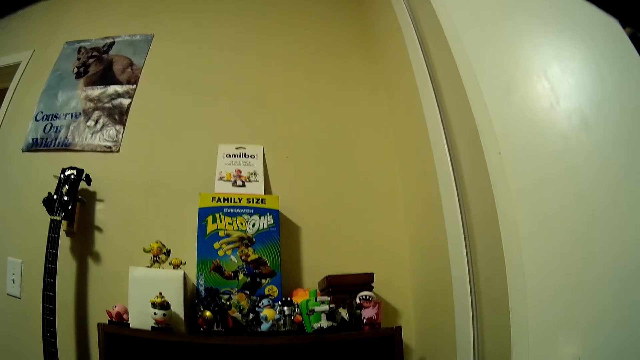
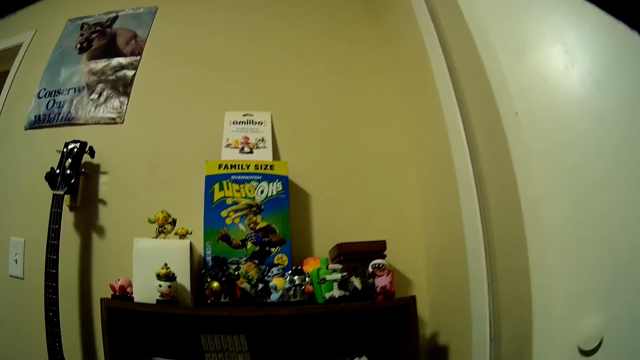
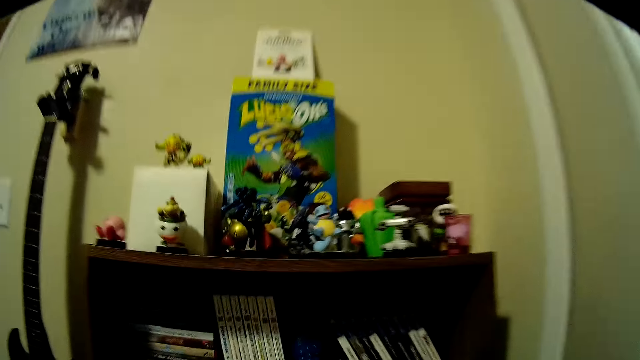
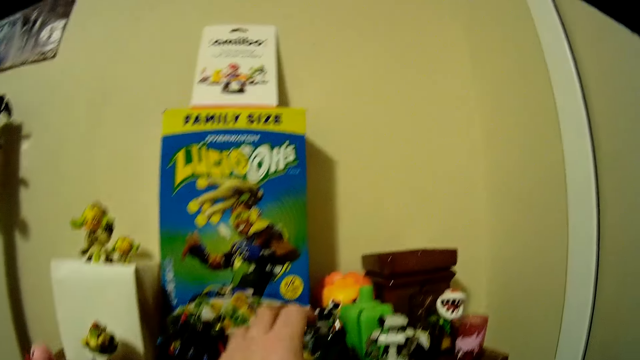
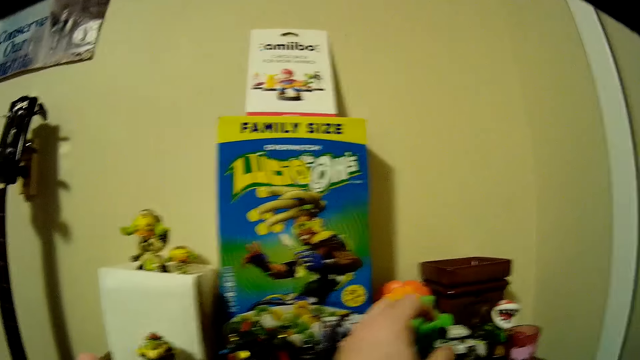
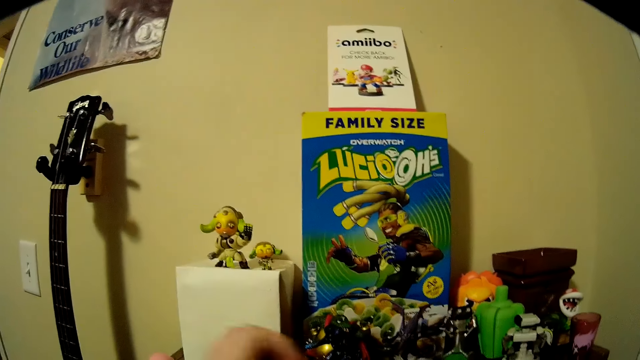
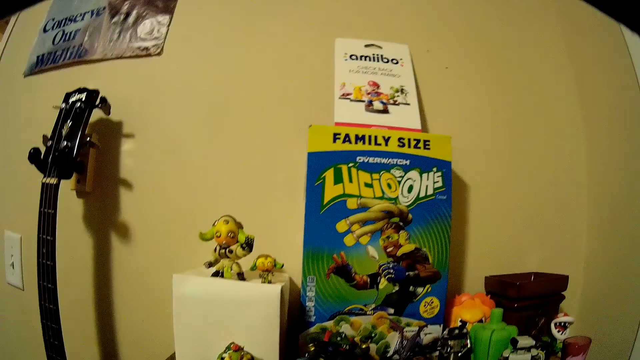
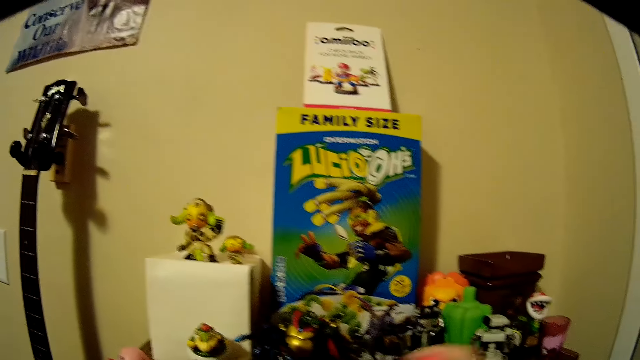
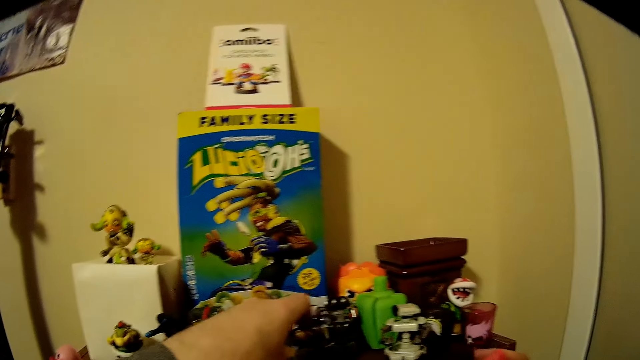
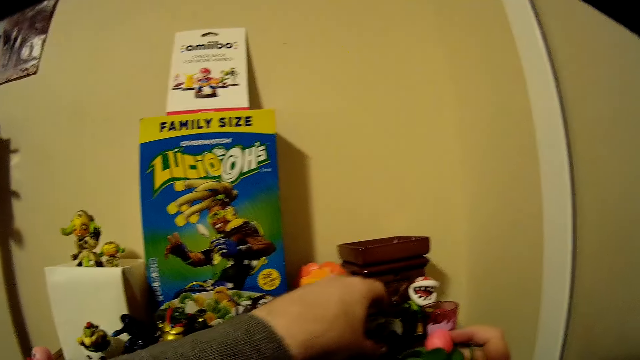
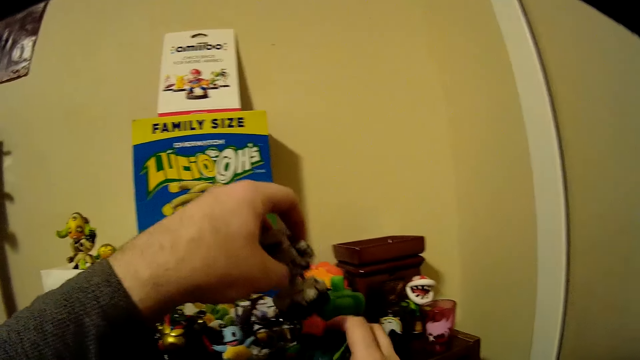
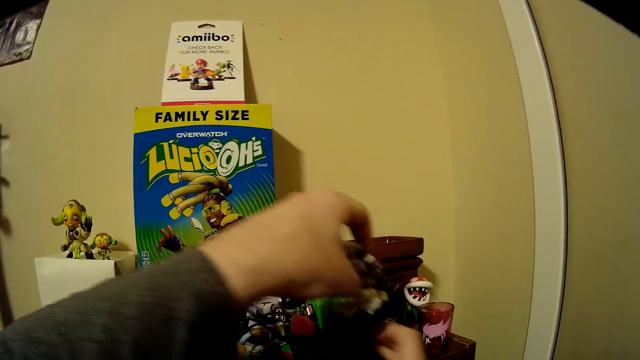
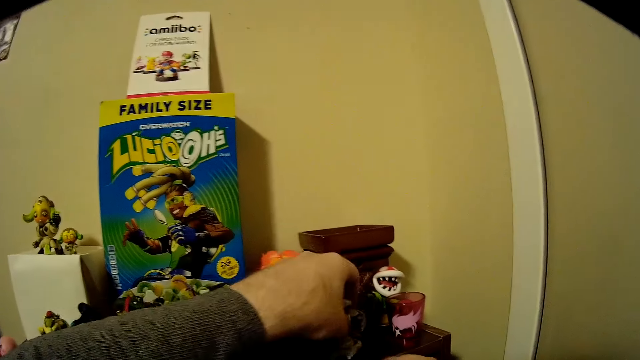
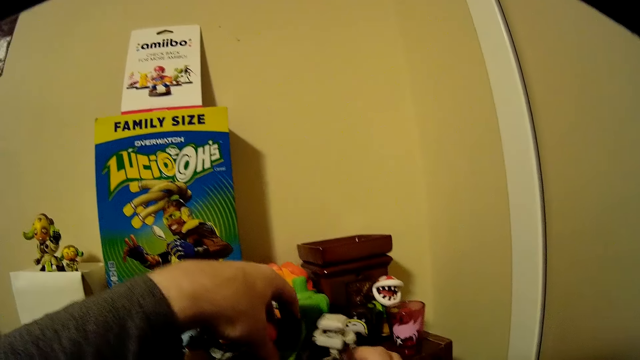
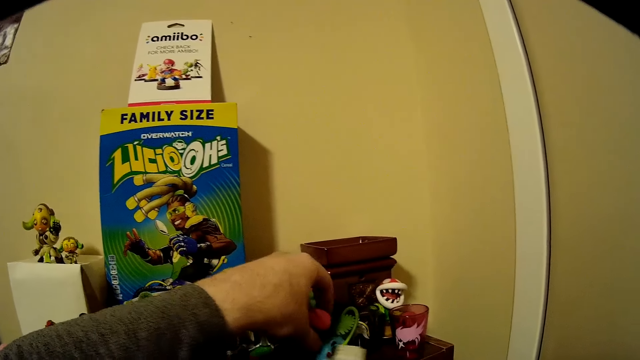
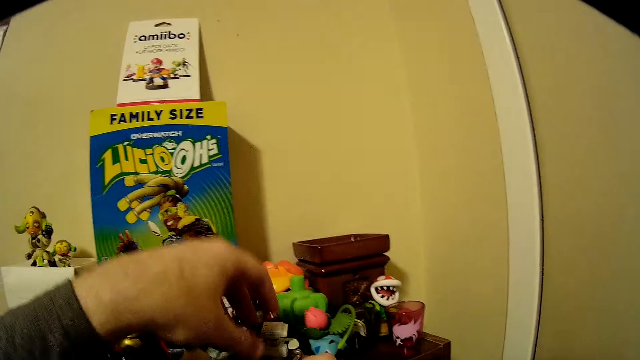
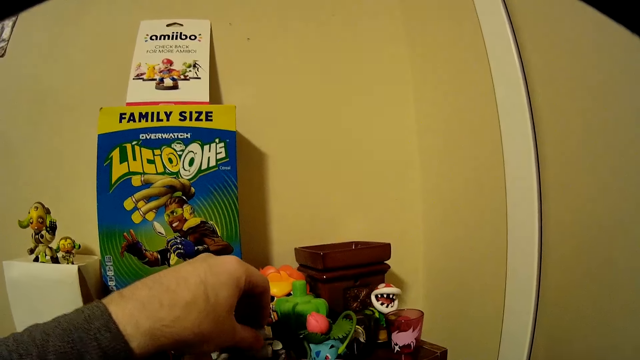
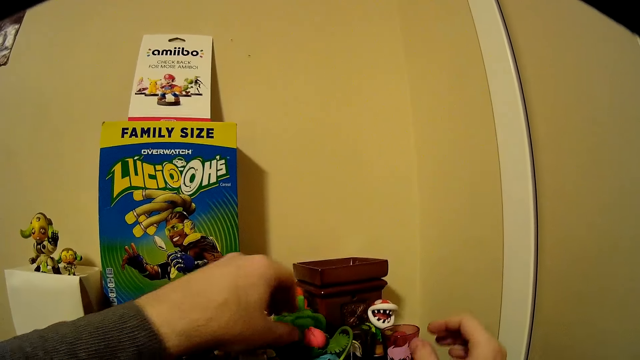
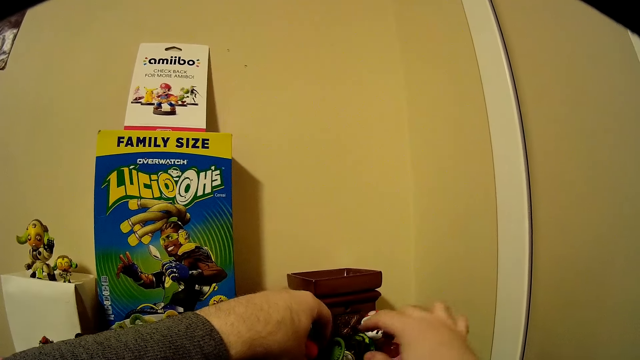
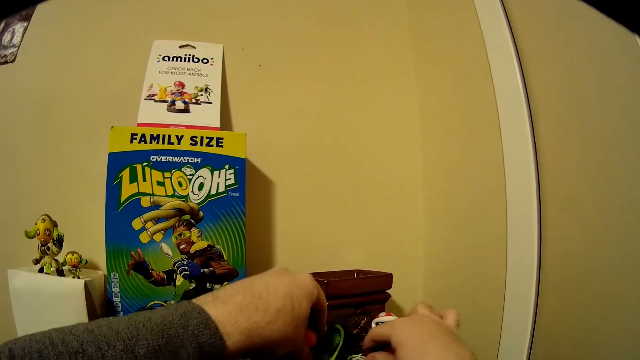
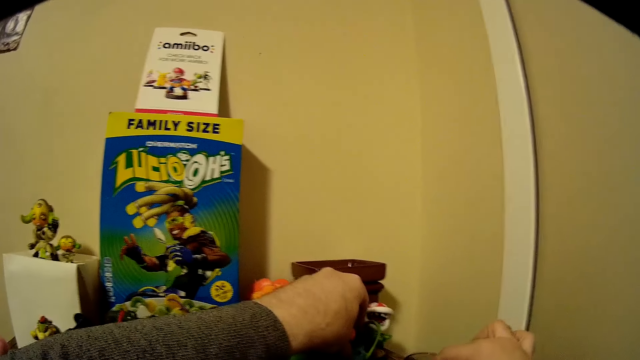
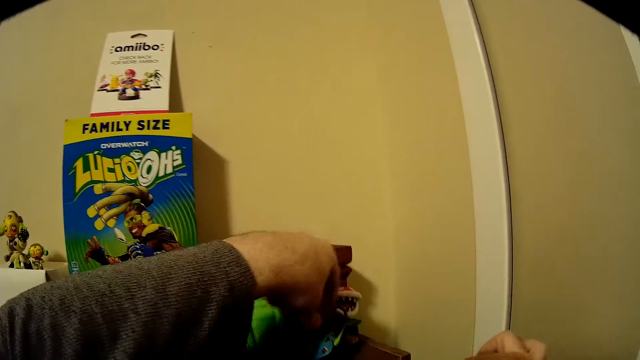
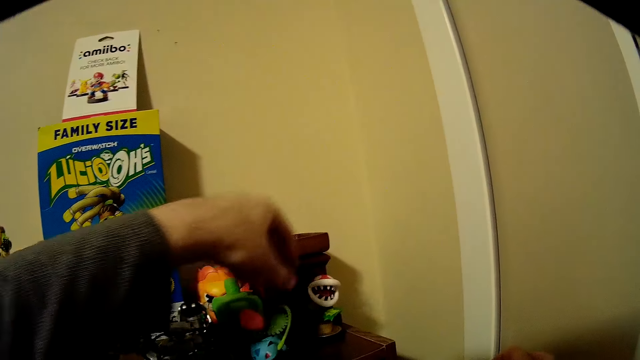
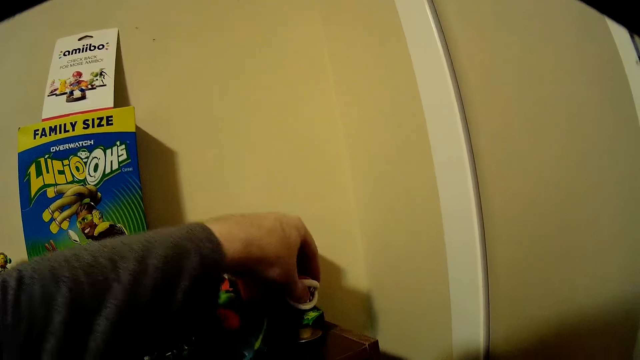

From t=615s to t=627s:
The camera wearer looks around the book shelf. They arrange a figurine on the book shelf. They pick up a figurine from the book shelf. They place a figurine on the book shelf. They place another figurine on the book shelf. They arrange the figurines on the book shelf. They pick up the glasses from the book shelf. They arrange the figurines on the book shelf.

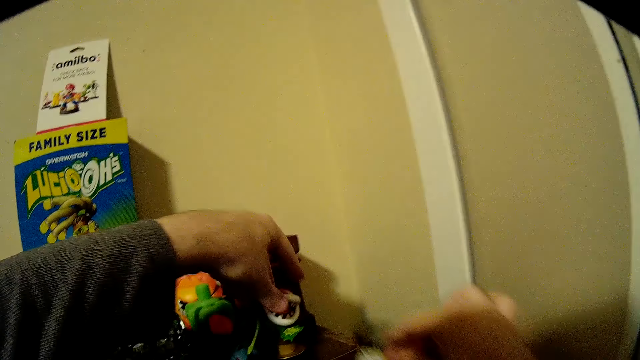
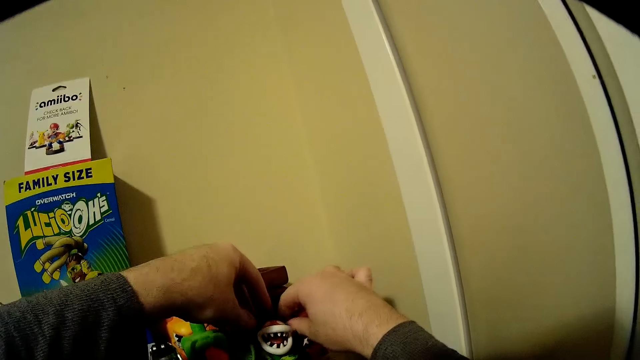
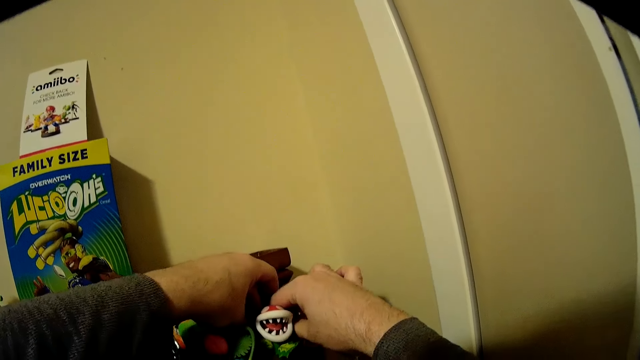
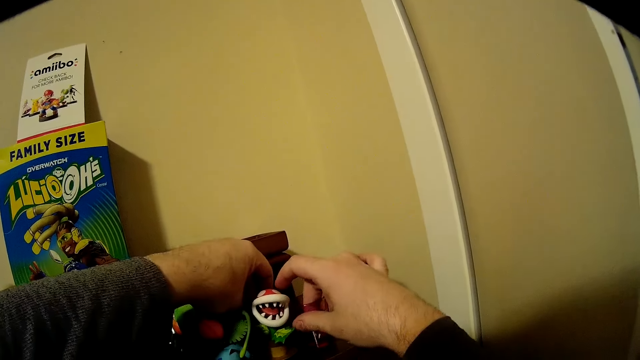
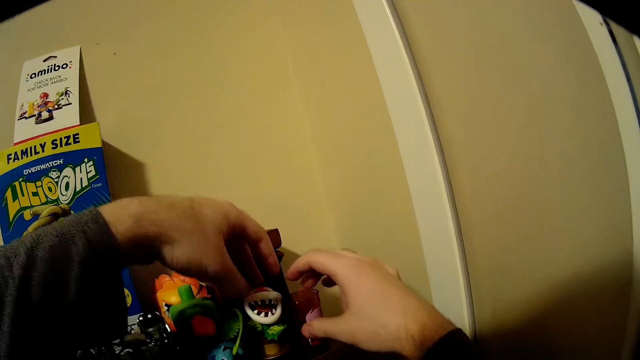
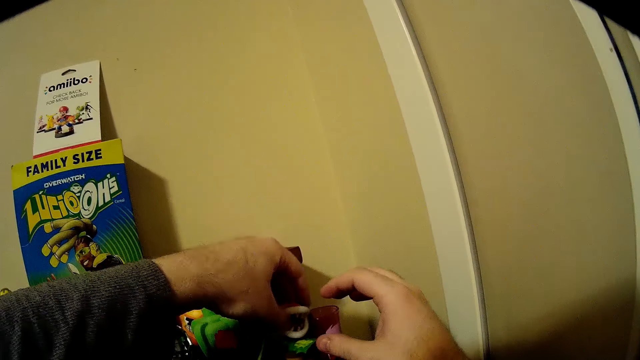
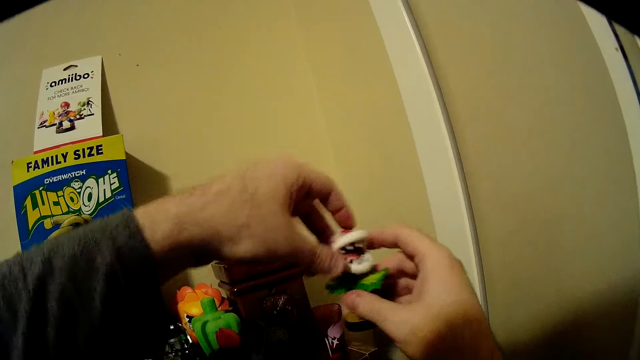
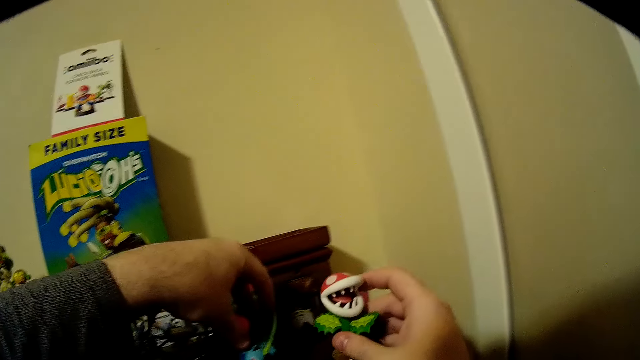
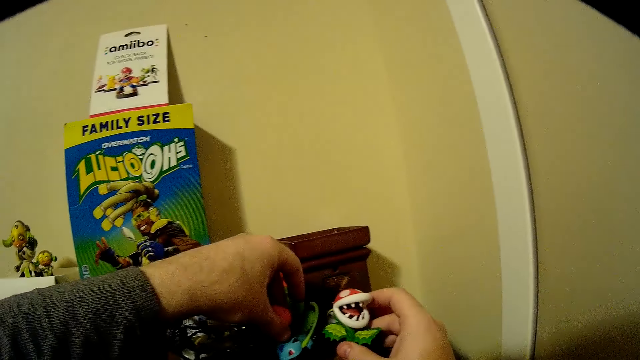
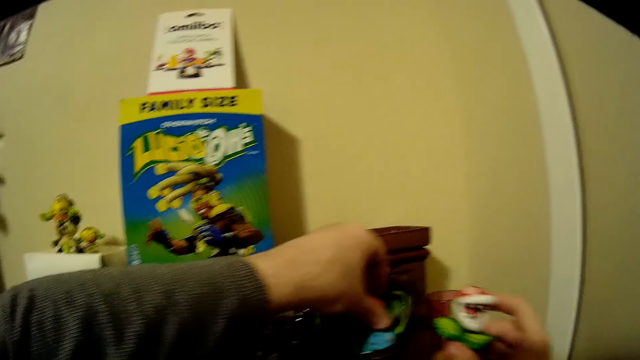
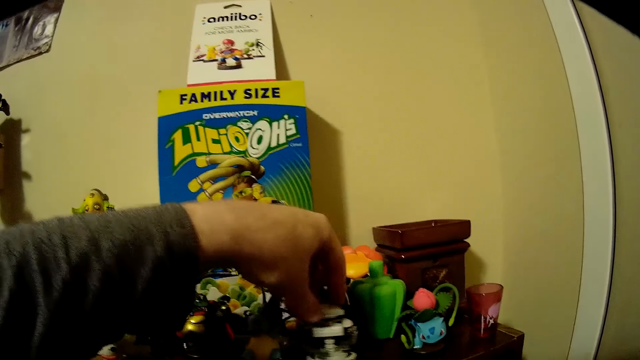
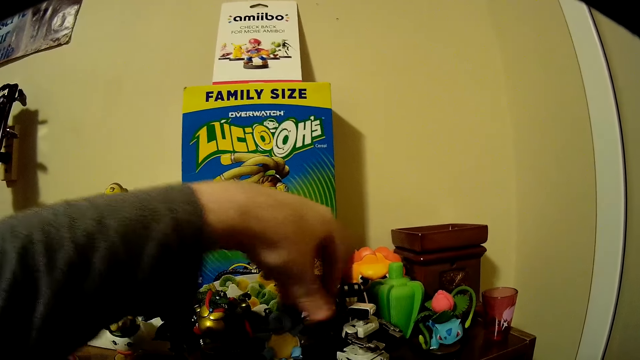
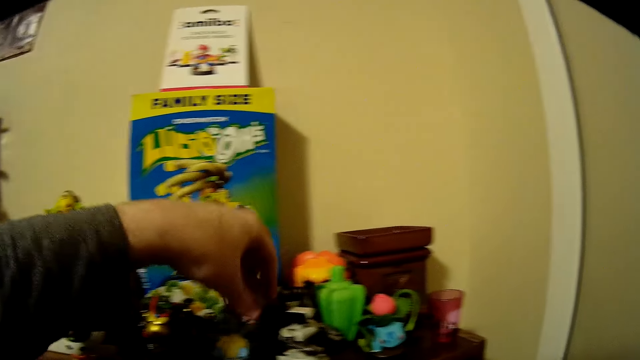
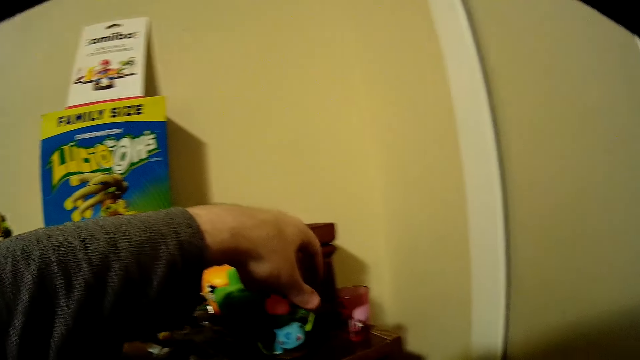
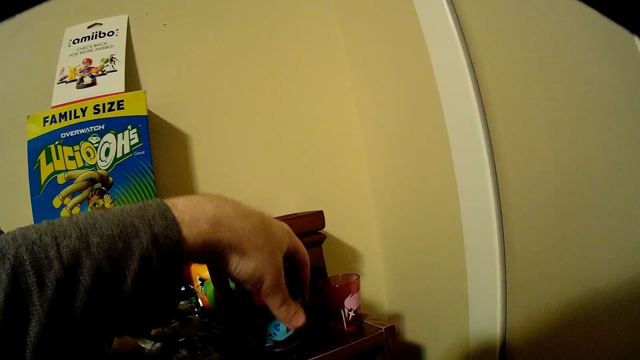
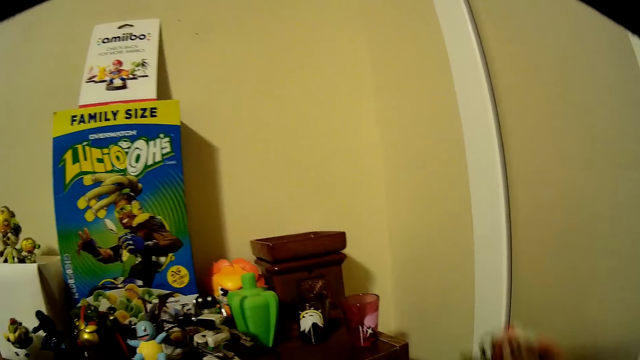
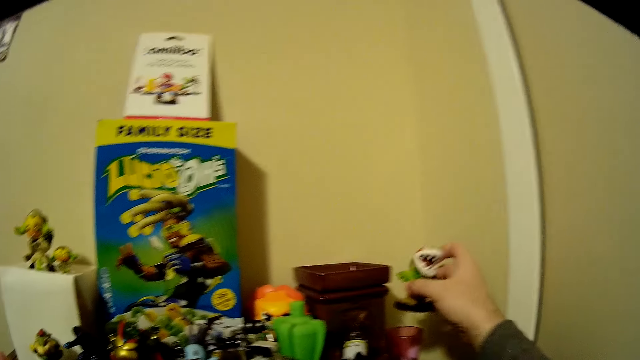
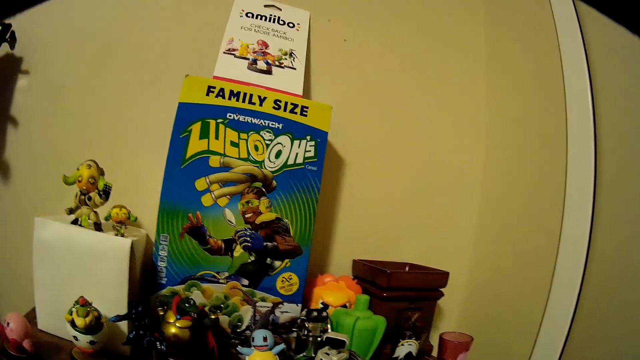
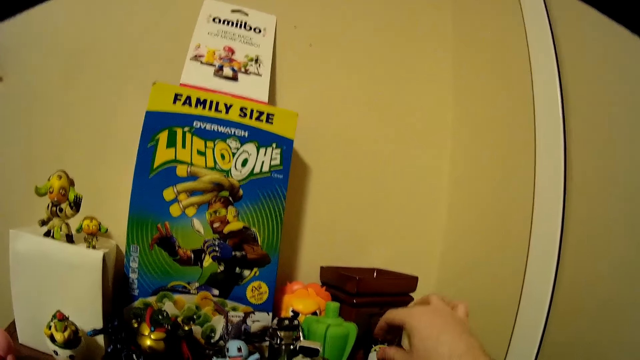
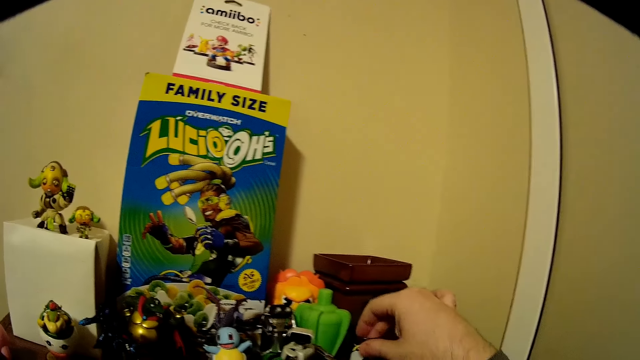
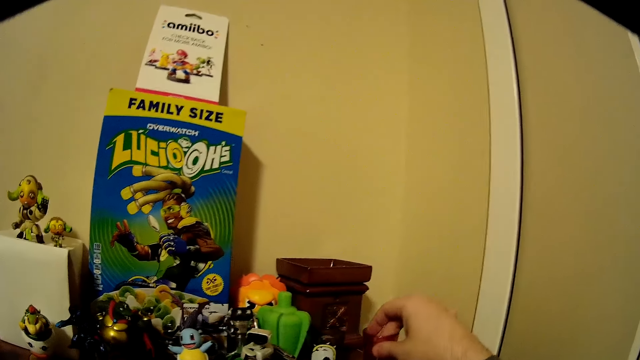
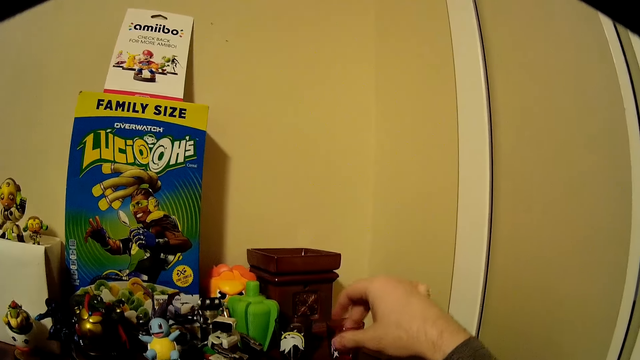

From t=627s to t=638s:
The camera wearer places the glasses on the book shelf. They pick up a figurine from the book shelf. They move a figurine on the book shelf. They arrange the figurines on the book shelf. They pick up a figurine from the book shelf. They move a figurine on the book shelf.
